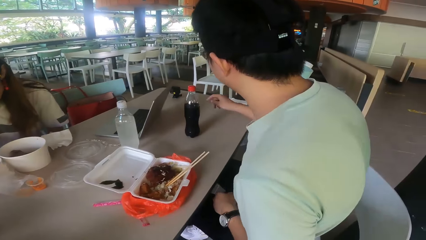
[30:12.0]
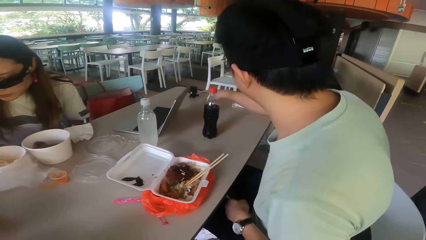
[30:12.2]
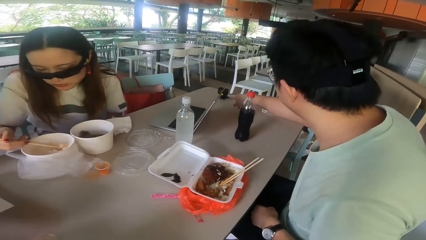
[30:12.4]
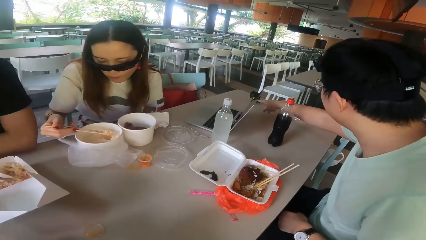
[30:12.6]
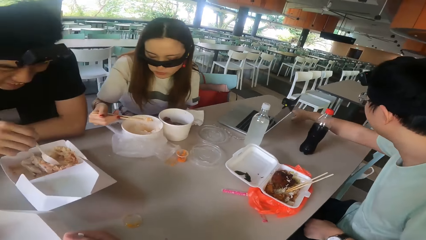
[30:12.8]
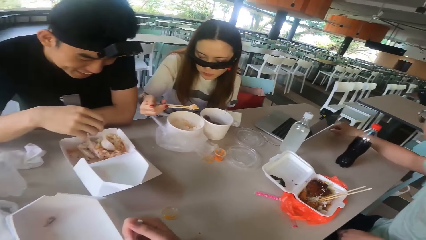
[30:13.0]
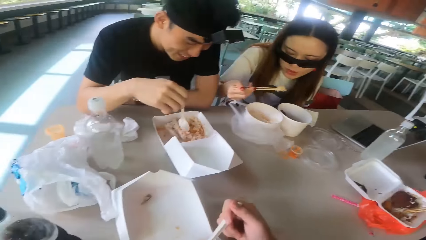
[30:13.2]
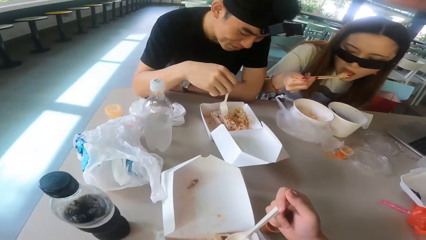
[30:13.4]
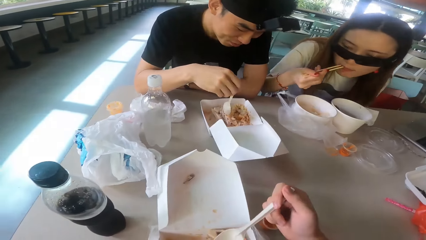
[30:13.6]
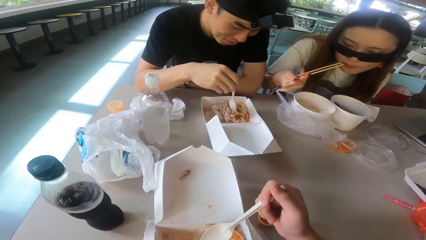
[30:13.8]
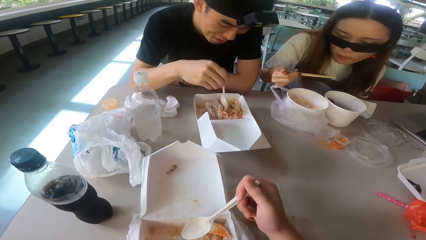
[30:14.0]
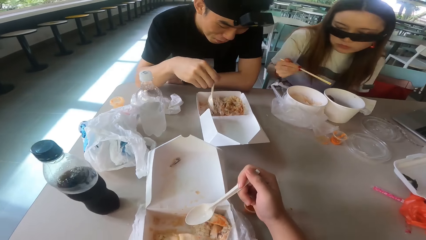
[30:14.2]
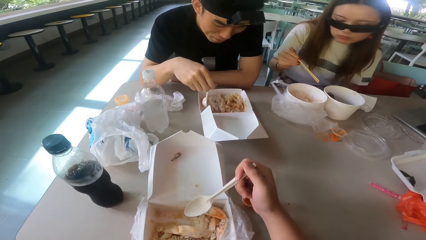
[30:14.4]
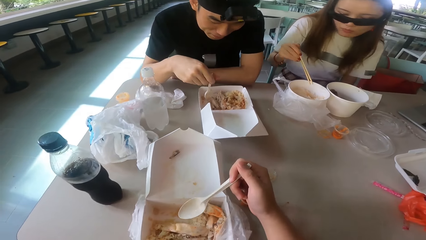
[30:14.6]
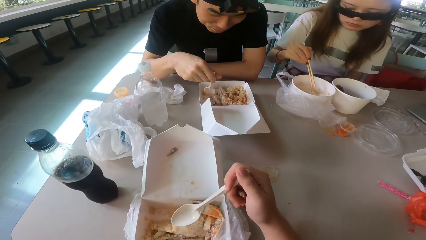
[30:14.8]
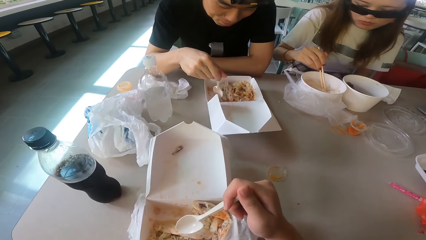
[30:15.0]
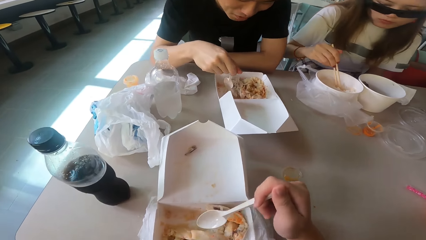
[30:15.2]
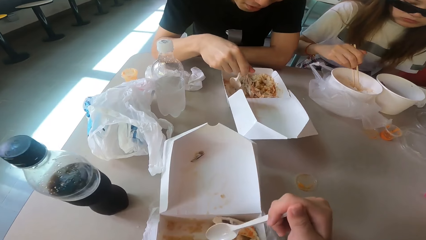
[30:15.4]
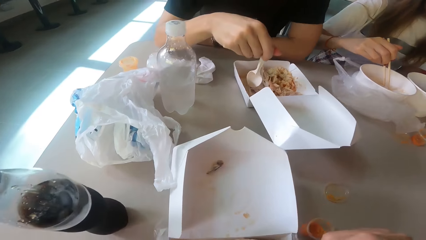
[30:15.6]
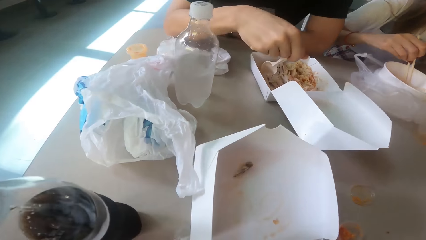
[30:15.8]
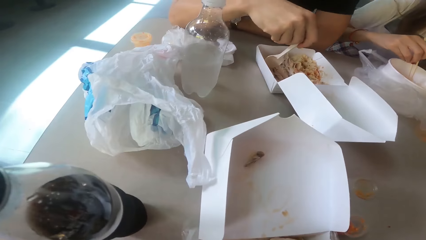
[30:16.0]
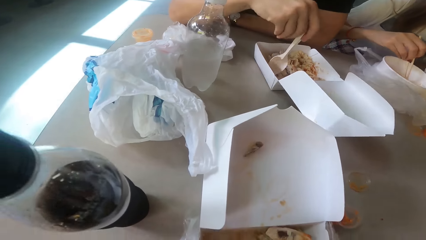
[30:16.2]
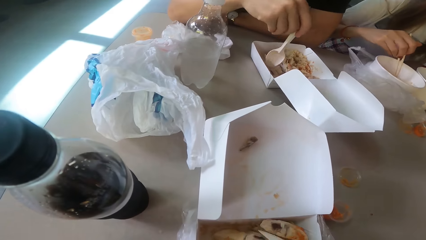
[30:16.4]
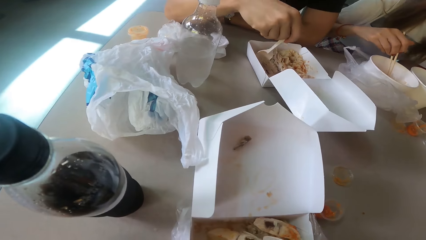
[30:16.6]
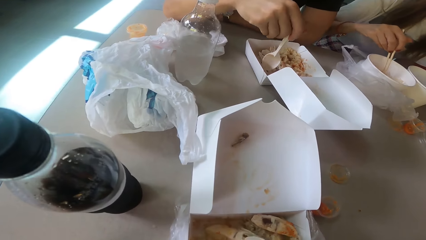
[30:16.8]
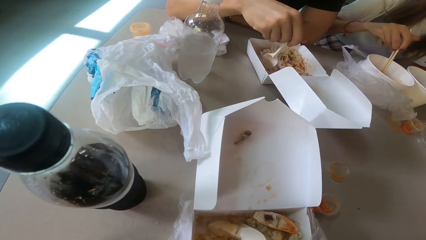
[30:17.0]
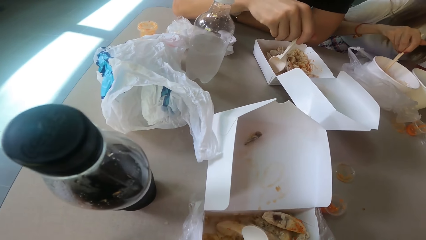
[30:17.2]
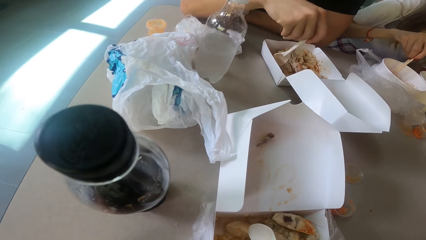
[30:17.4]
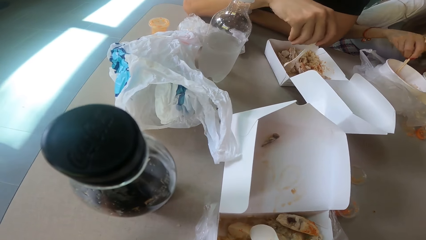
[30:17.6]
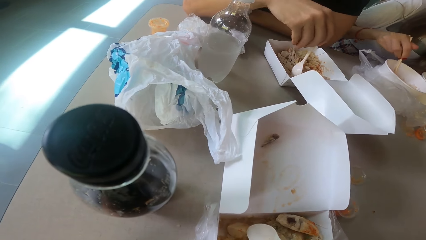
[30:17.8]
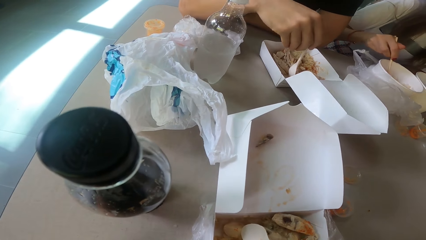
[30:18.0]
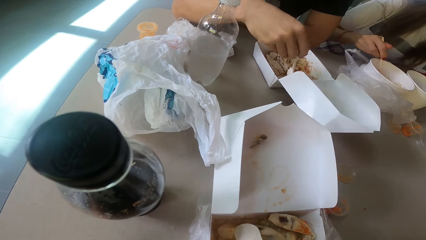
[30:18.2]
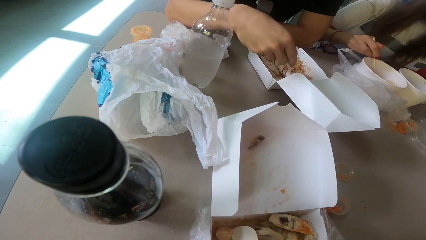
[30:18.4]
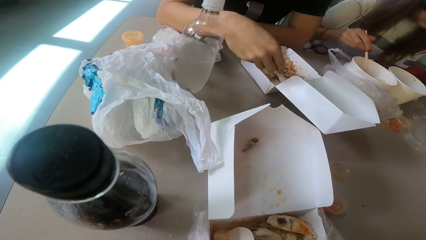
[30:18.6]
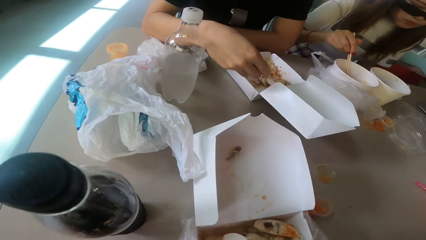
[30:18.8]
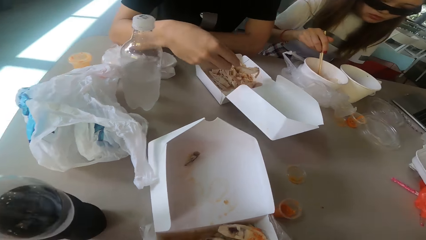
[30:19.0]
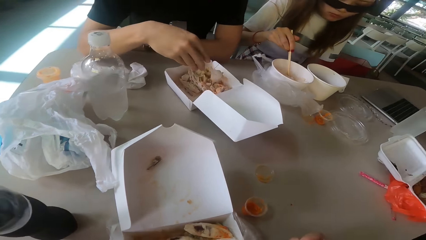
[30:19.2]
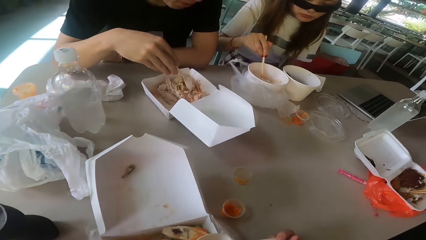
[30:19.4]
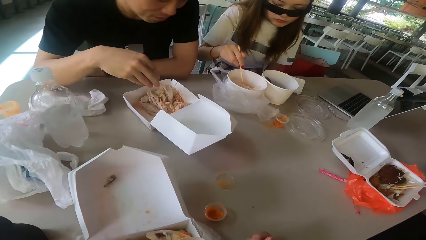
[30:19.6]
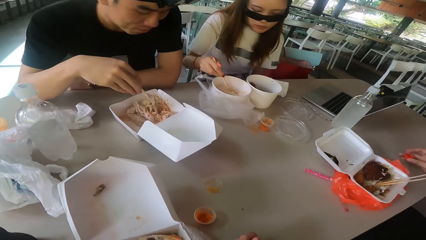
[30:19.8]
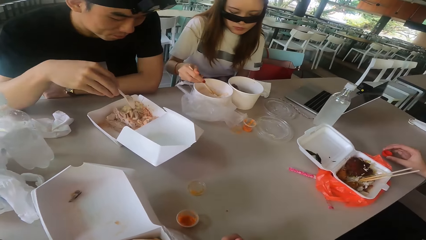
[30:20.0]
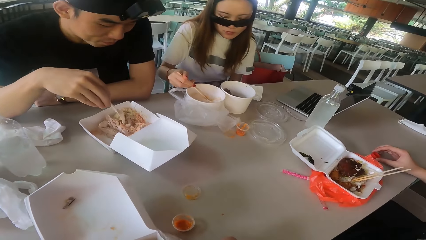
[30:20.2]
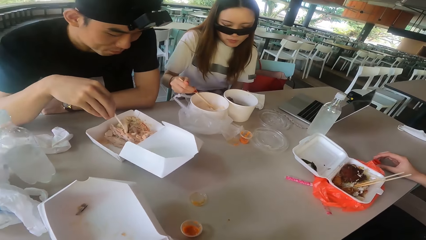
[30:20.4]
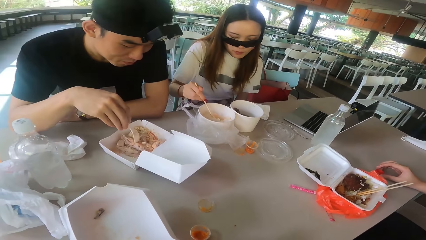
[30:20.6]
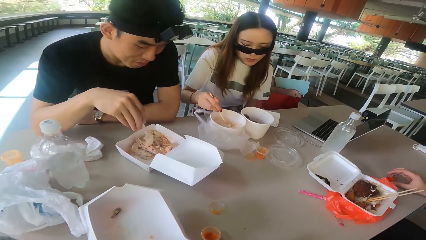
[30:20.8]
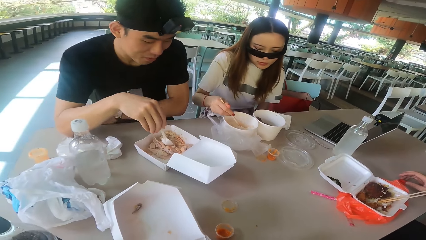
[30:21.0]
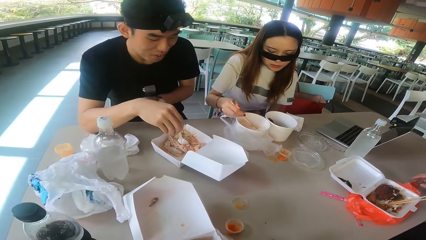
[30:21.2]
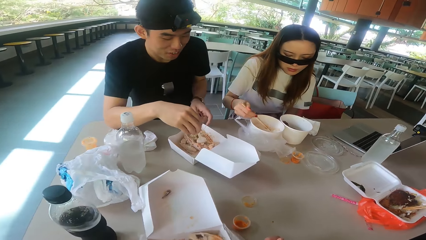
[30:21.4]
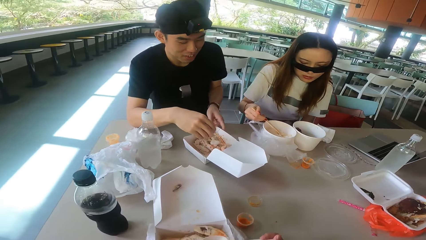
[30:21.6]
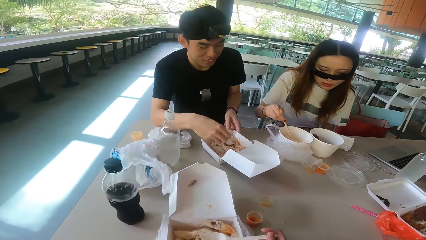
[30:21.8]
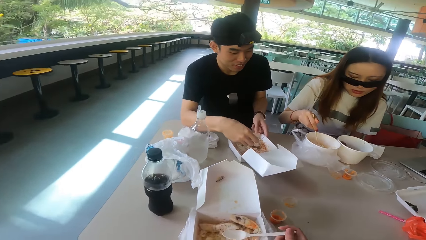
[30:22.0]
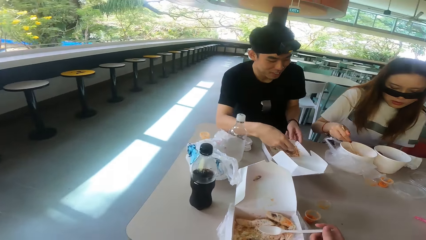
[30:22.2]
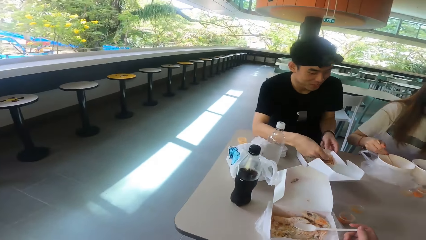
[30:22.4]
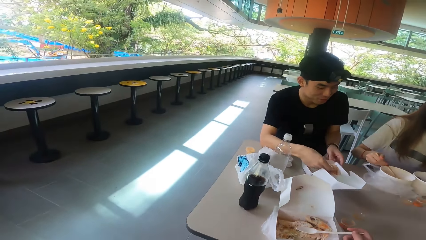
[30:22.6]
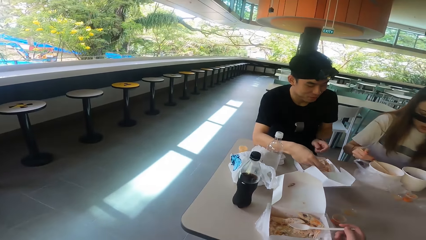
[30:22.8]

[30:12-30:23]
A man points at the camera. The camera wearer looks at the man. A woman eats rice with her chopsticks. A person scoops rice. The woman taps her chopsticks in the dish. The camera wearer eats with a spoon. They scoop rice with the spoon. The man puts a bottle cup down. The camera wearer looks at the woman. They look at the person. The person holds the dish.
